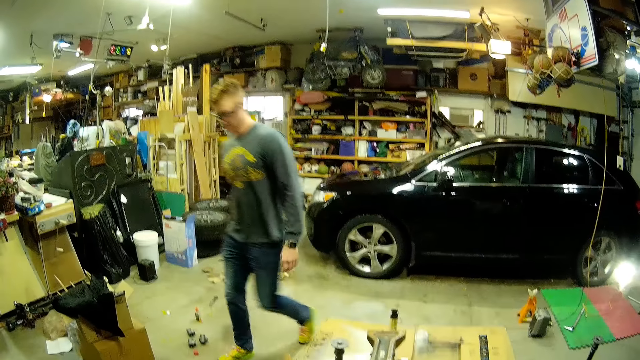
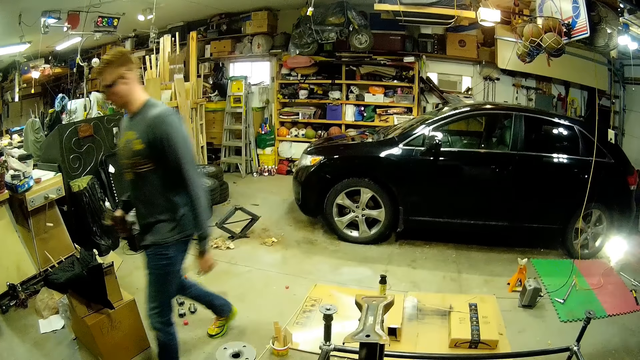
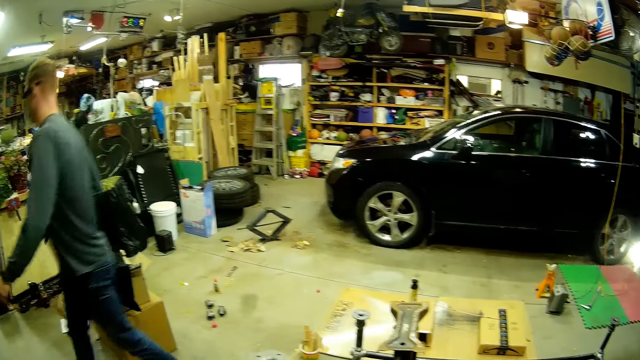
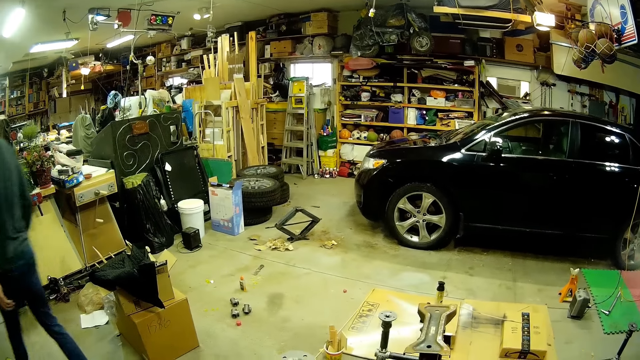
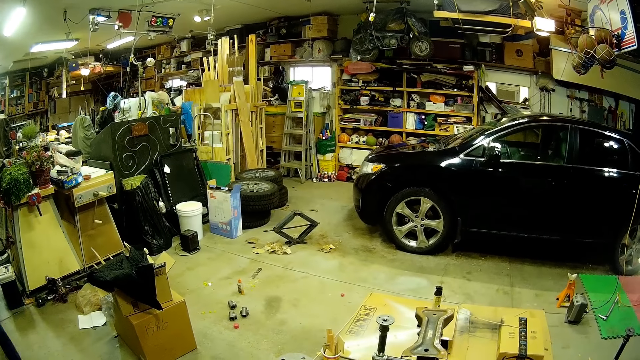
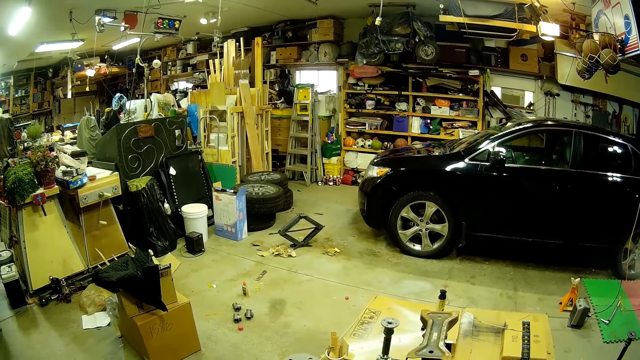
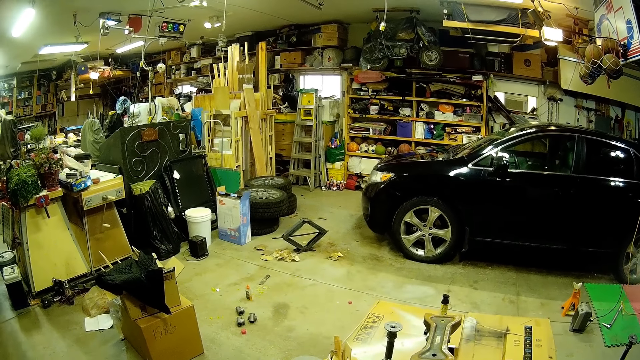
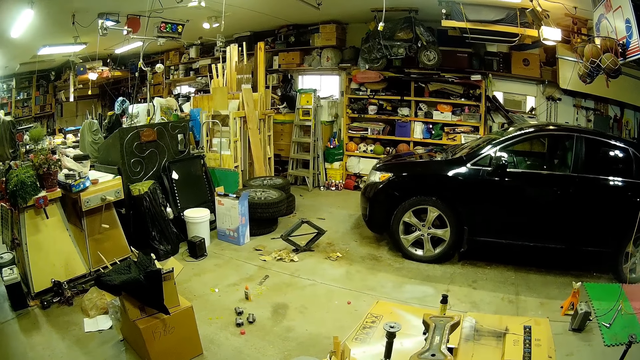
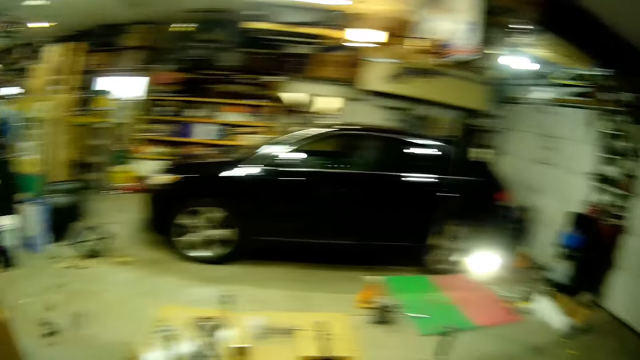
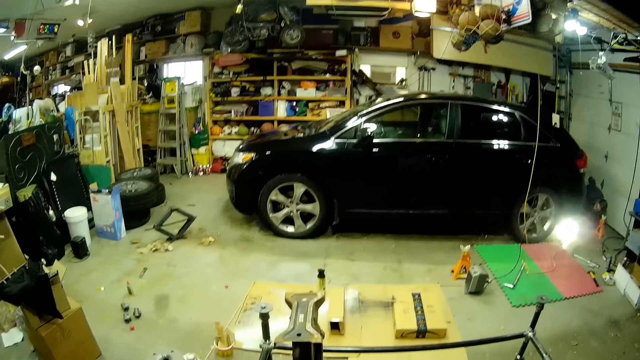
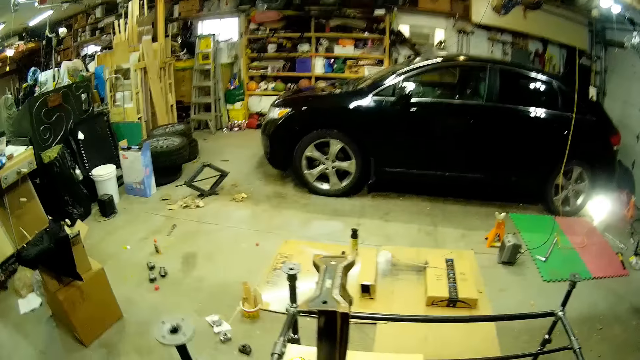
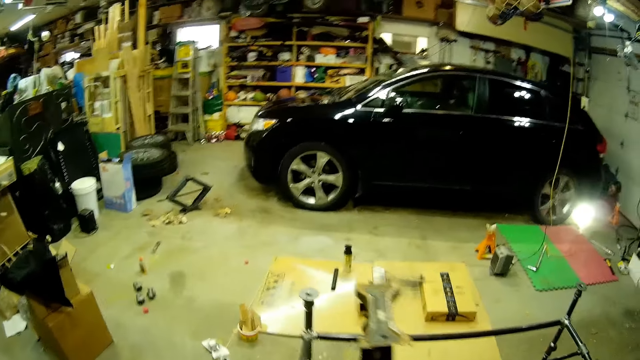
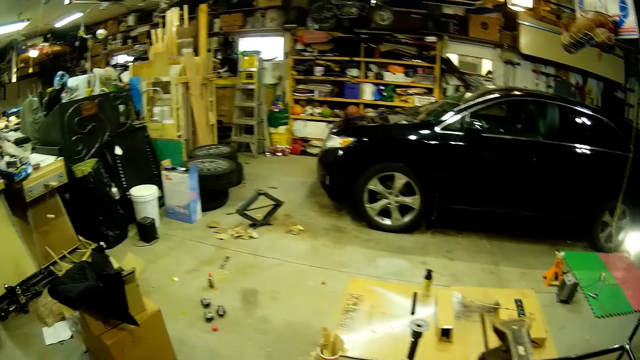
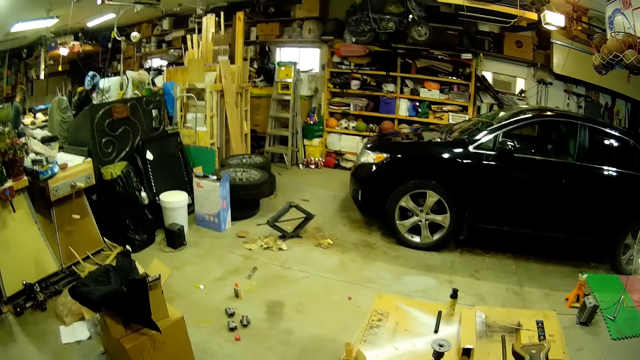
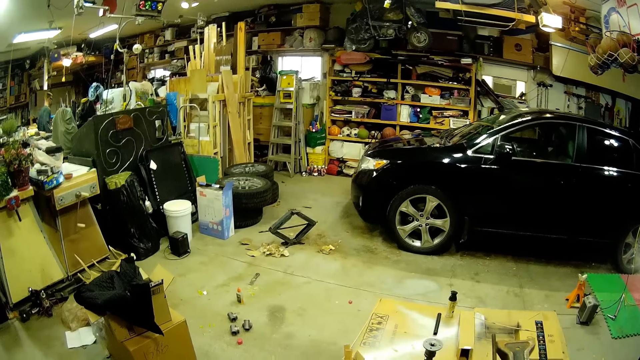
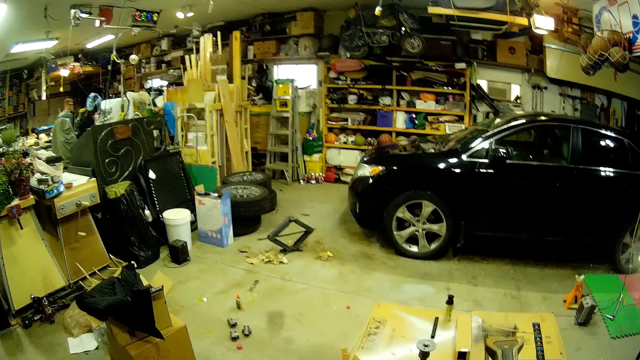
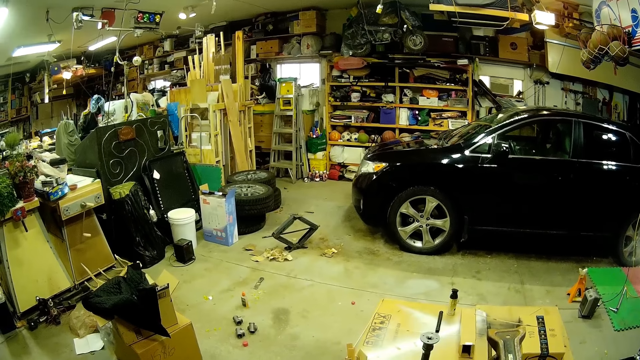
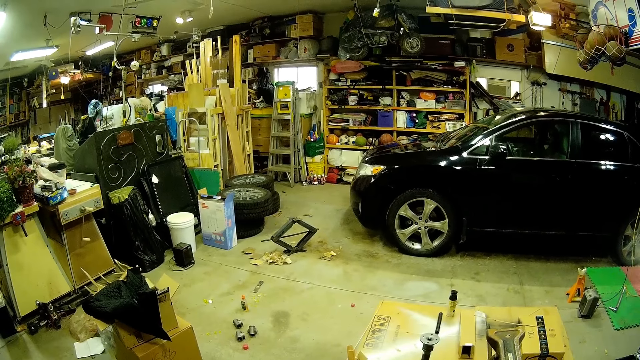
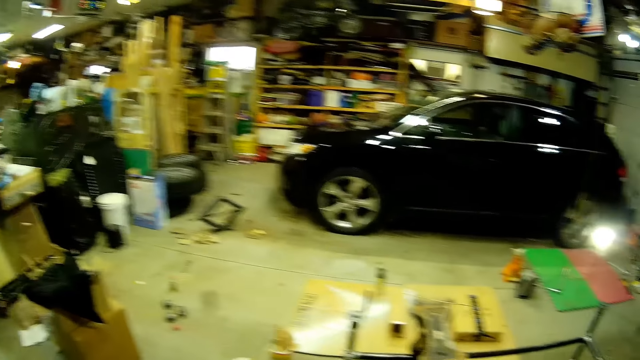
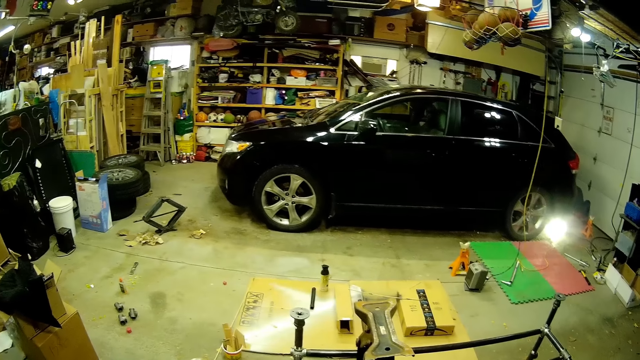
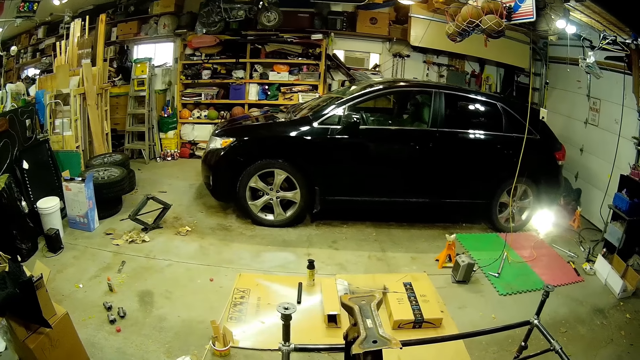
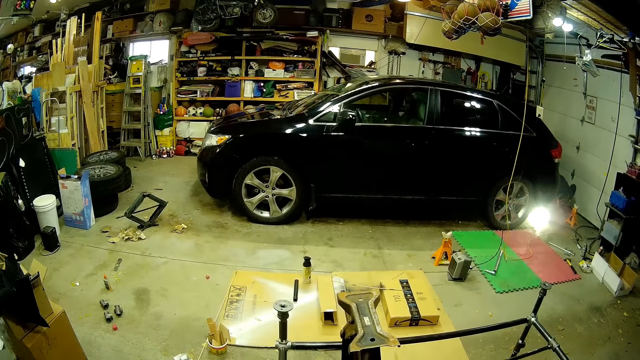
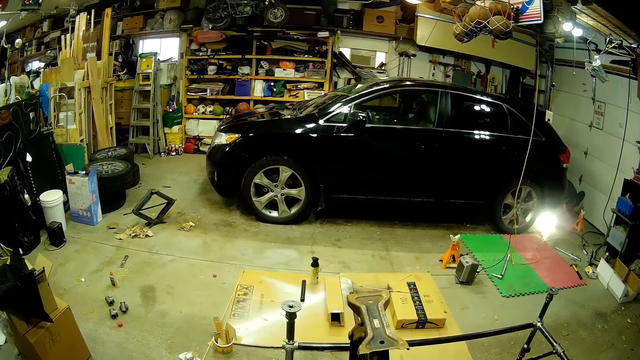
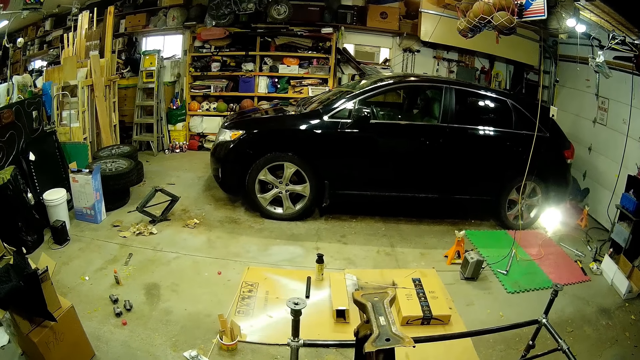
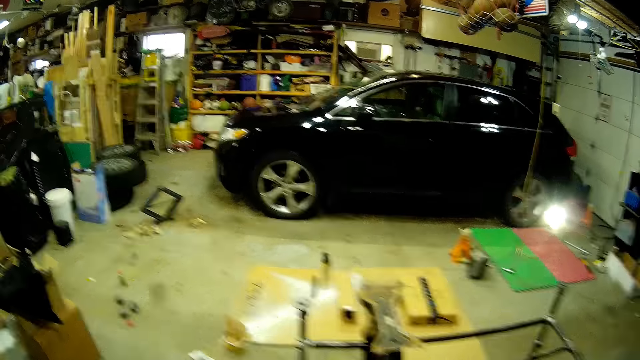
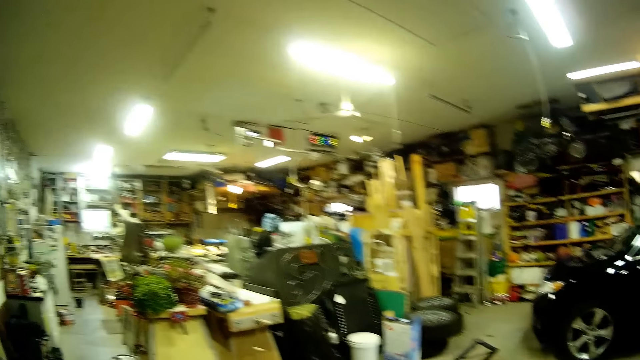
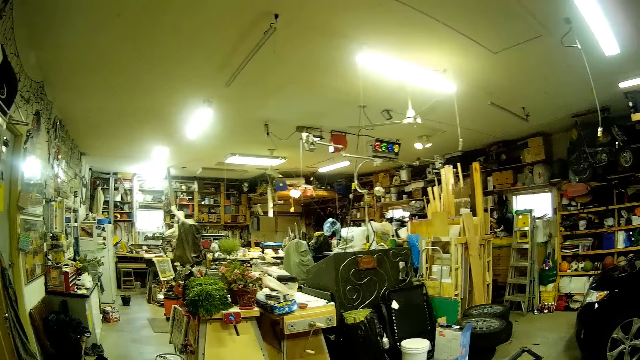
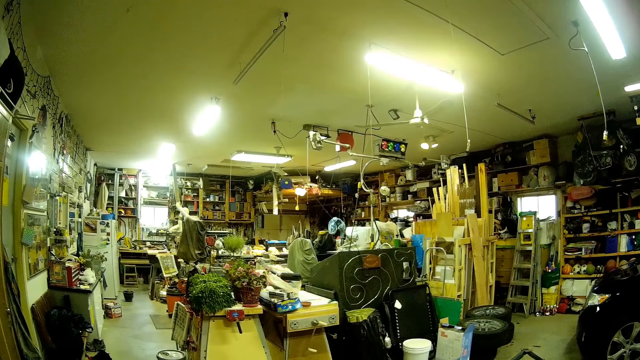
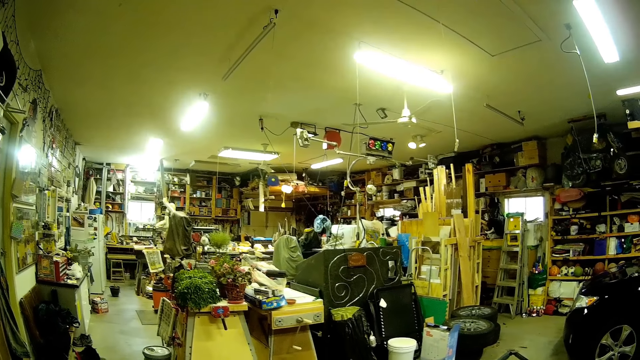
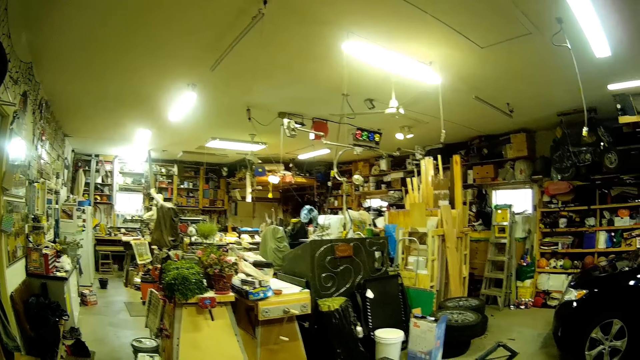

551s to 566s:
The camera wearer turns around. A woman checks under the car. The camera wearer looks around. A man moves around. The camera wearer stares at the car. They look around.

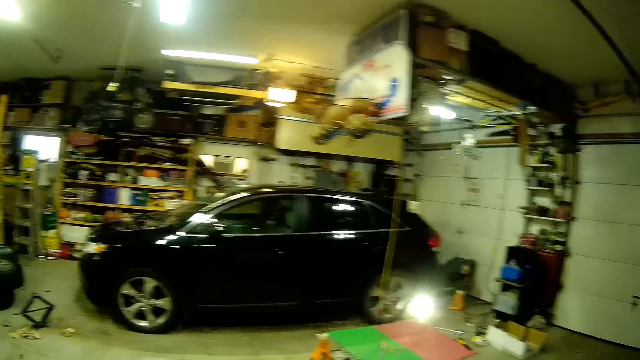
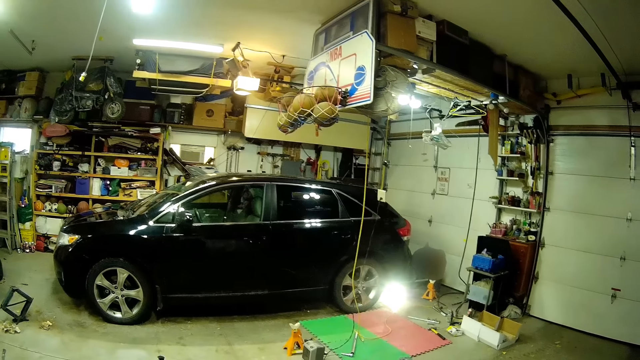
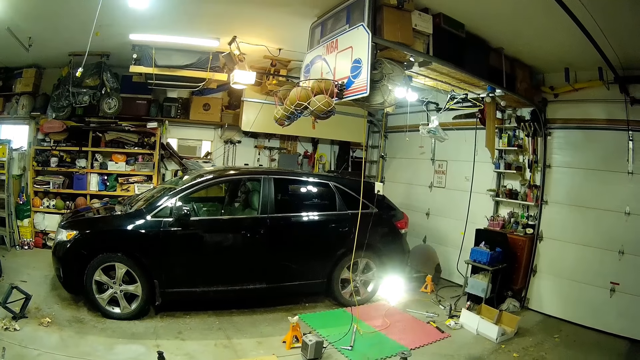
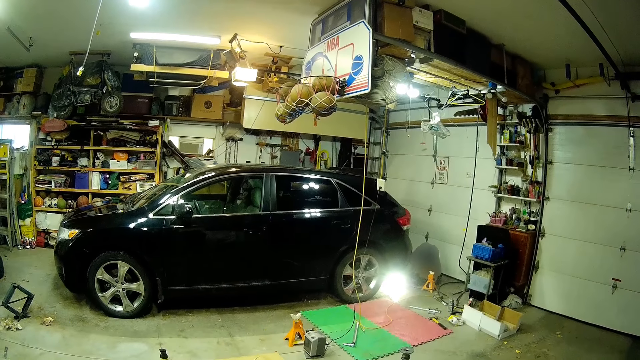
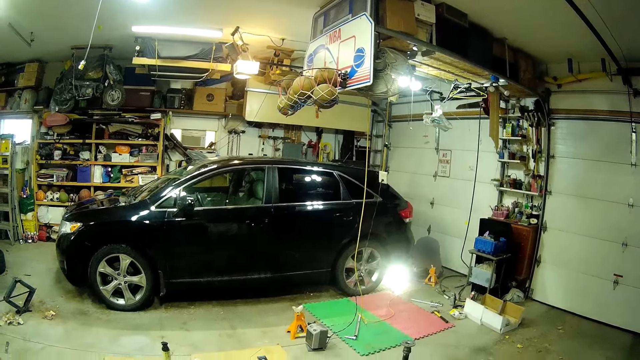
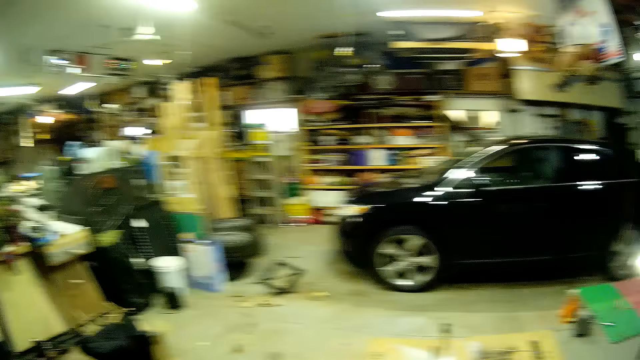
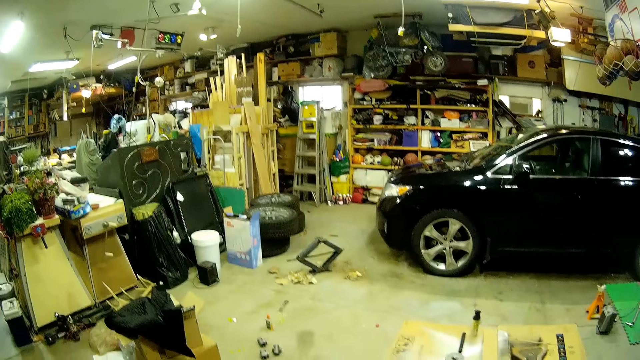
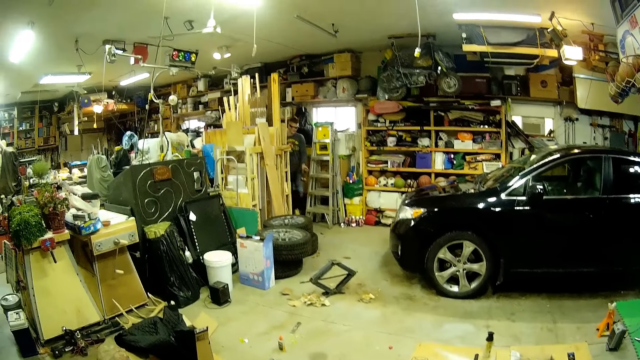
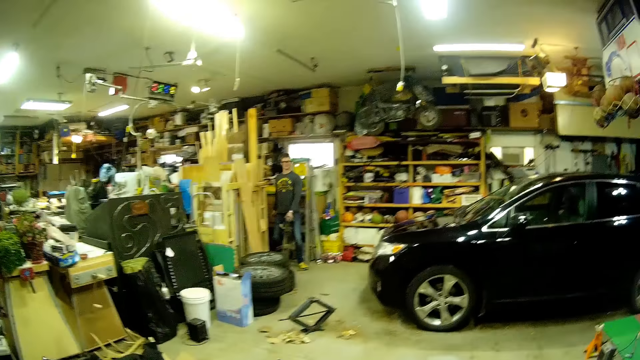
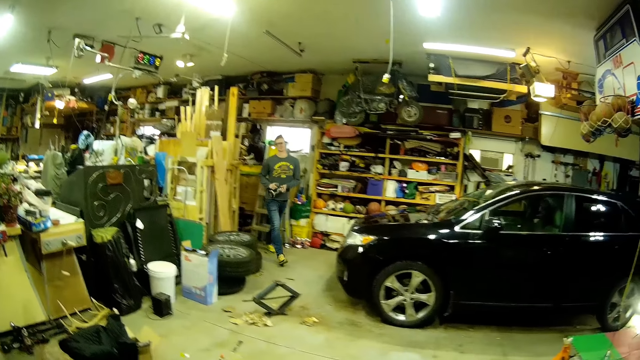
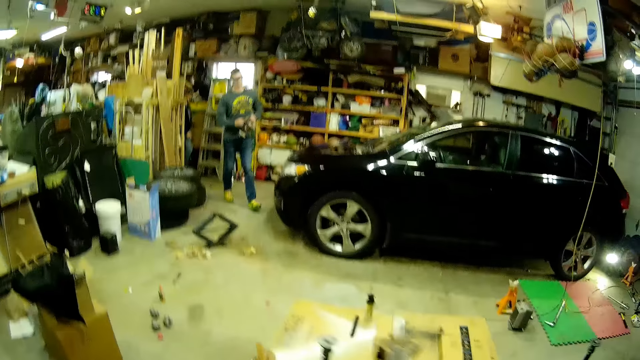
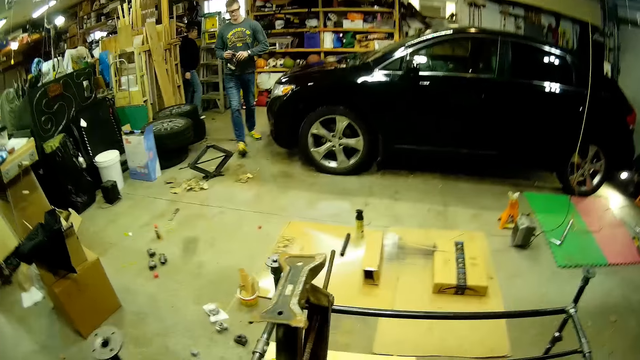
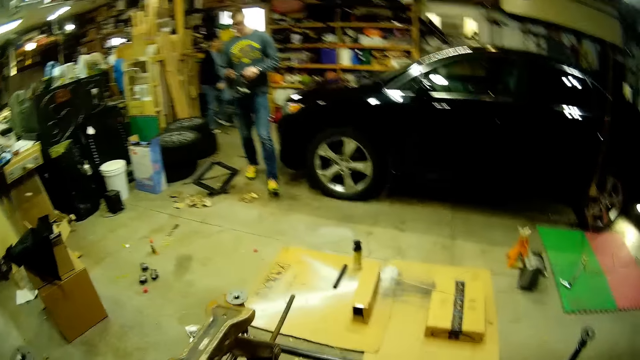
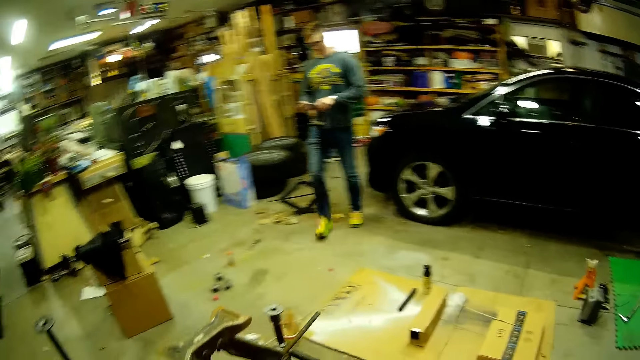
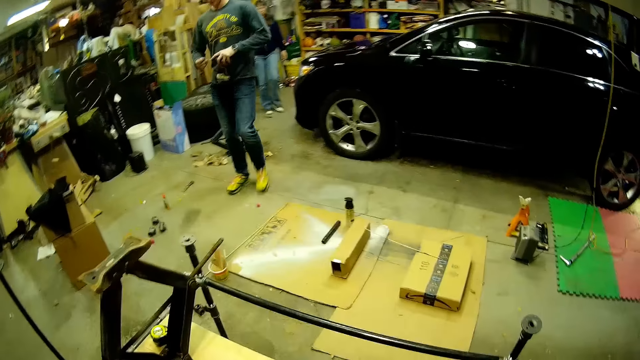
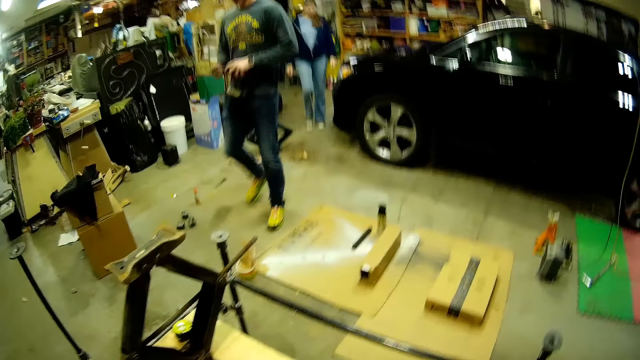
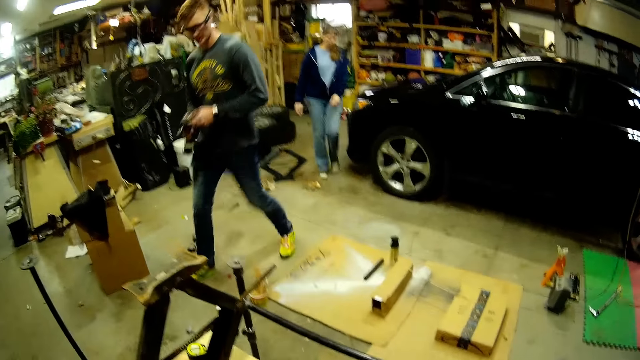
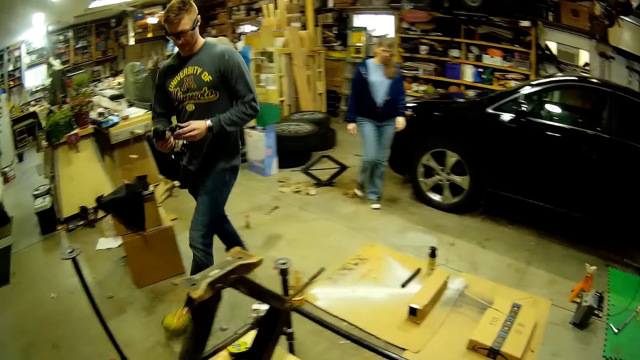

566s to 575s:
A man carries a drill. A woman appears behind the man. The man walks towards the camera wearer. The woman walks towards the camera wearer.
